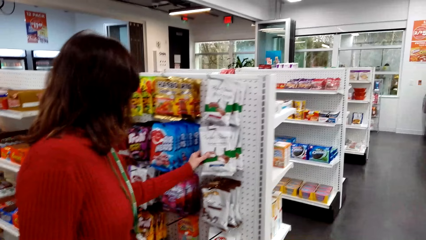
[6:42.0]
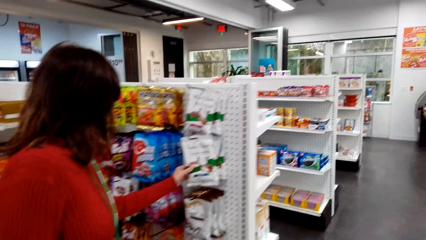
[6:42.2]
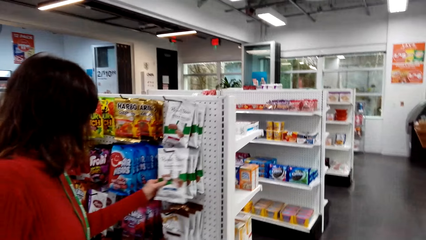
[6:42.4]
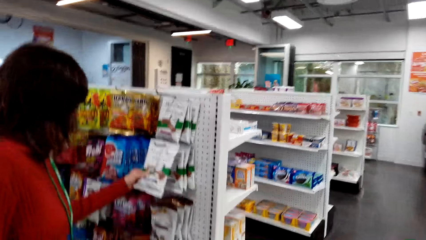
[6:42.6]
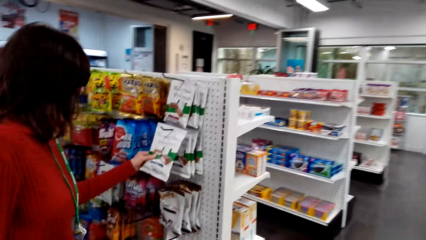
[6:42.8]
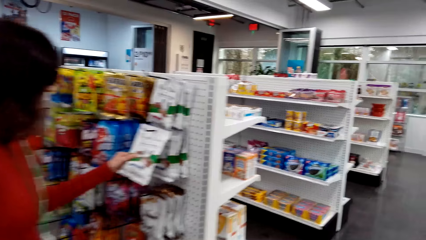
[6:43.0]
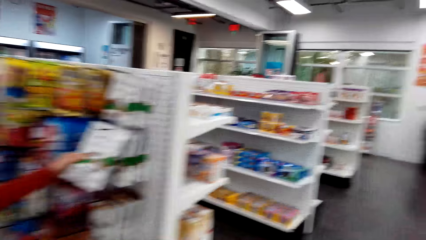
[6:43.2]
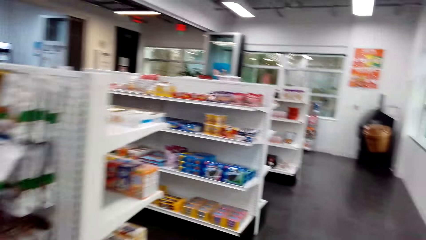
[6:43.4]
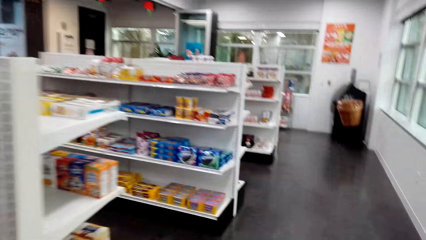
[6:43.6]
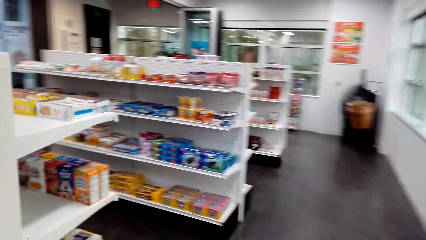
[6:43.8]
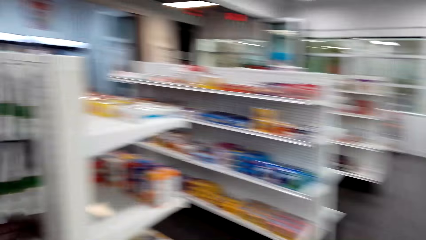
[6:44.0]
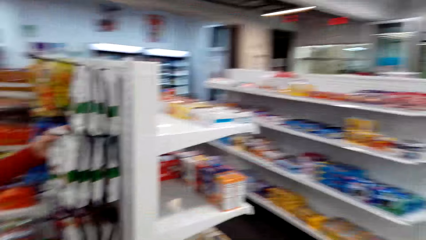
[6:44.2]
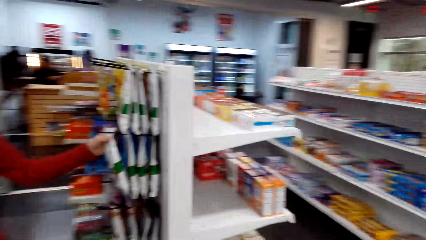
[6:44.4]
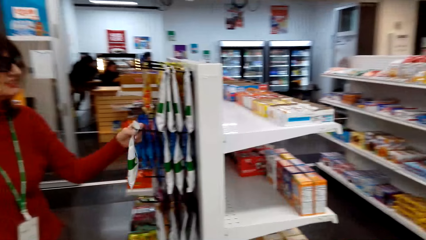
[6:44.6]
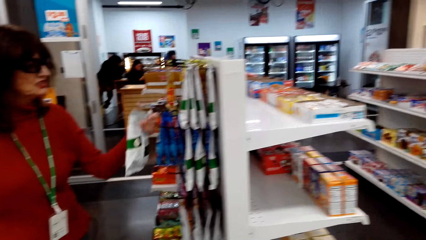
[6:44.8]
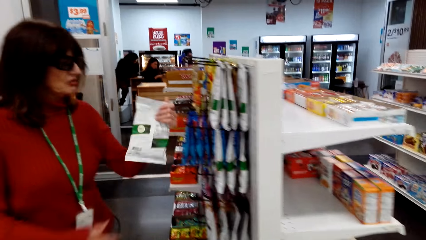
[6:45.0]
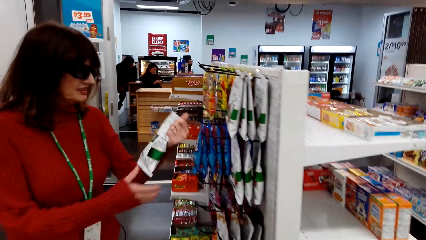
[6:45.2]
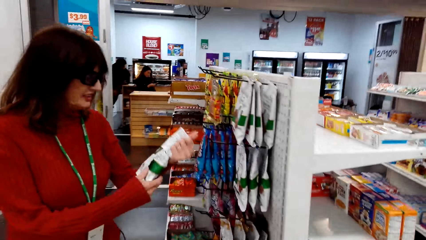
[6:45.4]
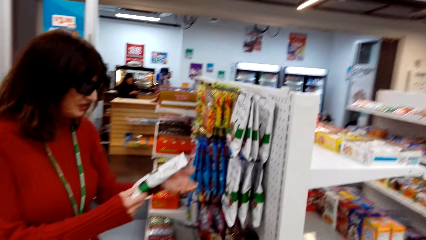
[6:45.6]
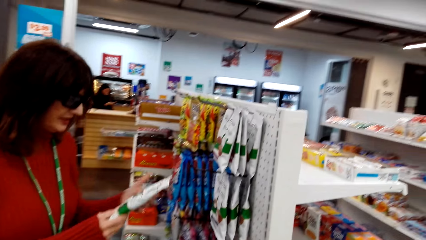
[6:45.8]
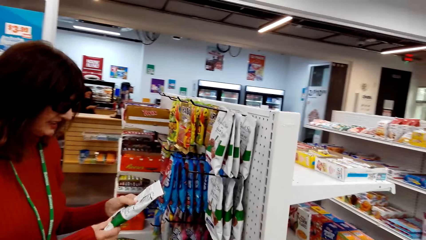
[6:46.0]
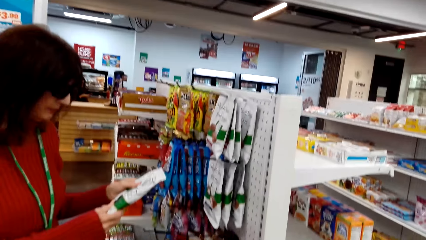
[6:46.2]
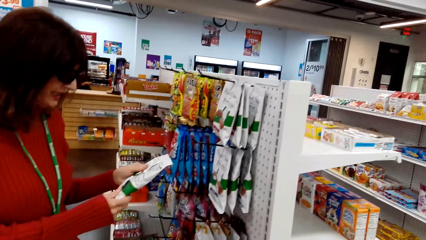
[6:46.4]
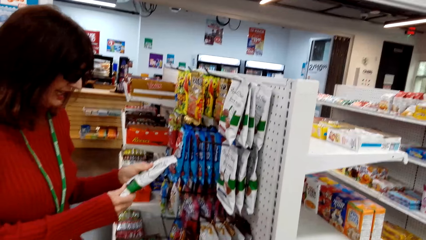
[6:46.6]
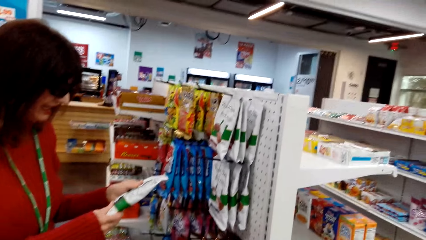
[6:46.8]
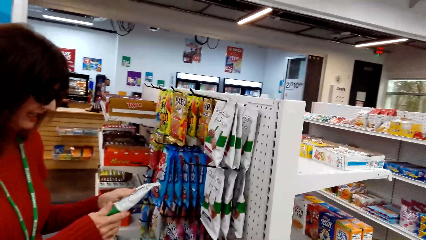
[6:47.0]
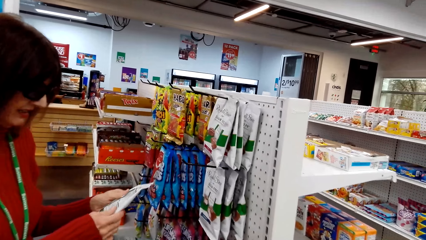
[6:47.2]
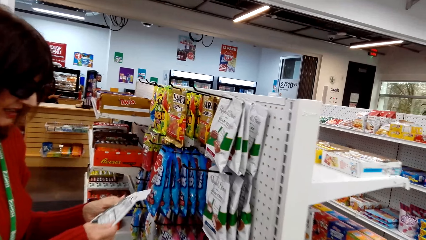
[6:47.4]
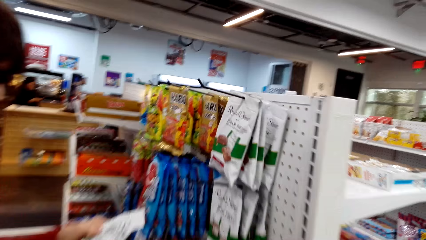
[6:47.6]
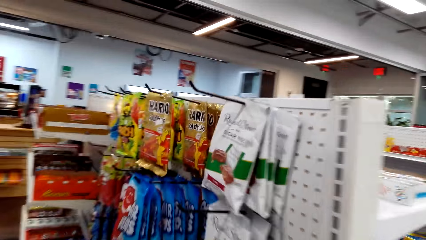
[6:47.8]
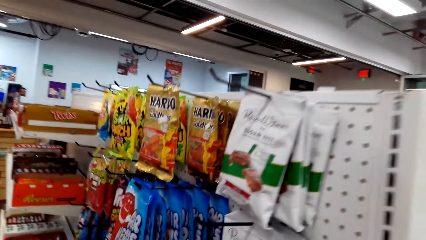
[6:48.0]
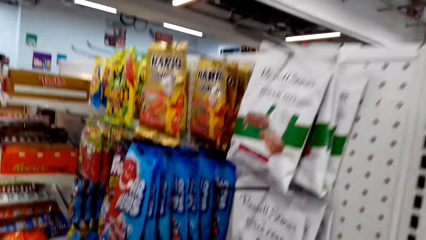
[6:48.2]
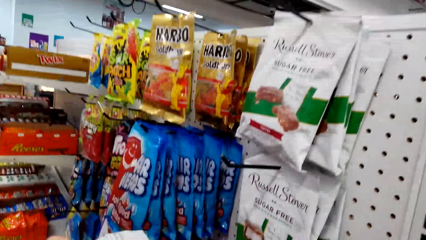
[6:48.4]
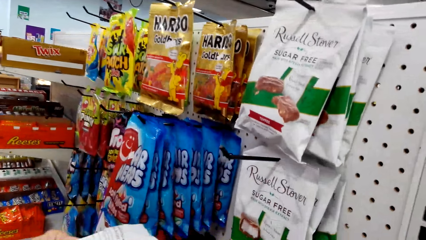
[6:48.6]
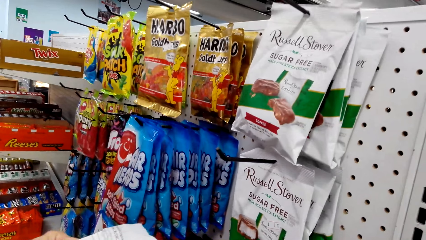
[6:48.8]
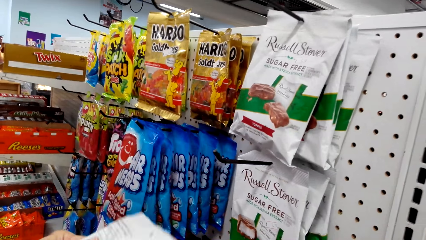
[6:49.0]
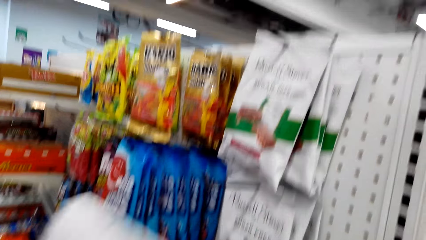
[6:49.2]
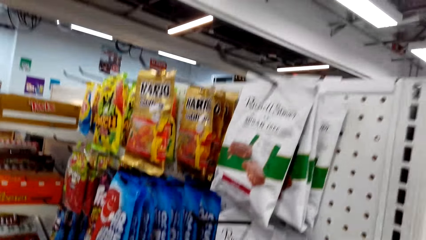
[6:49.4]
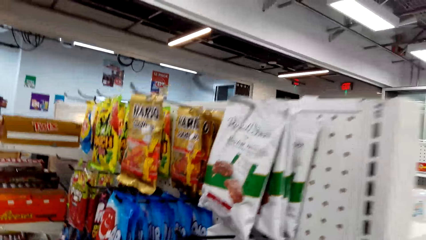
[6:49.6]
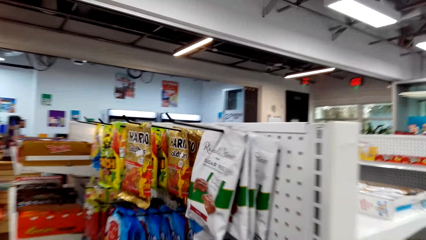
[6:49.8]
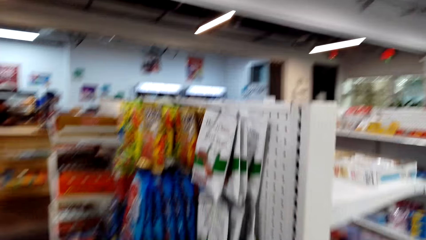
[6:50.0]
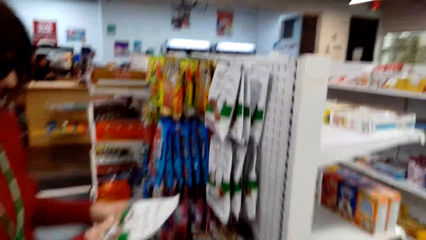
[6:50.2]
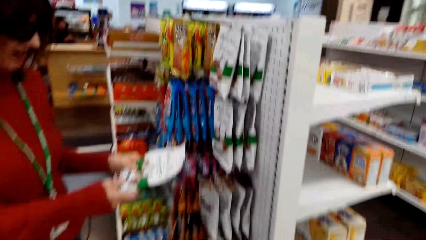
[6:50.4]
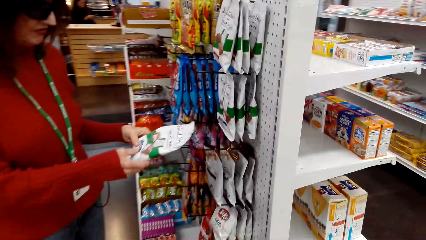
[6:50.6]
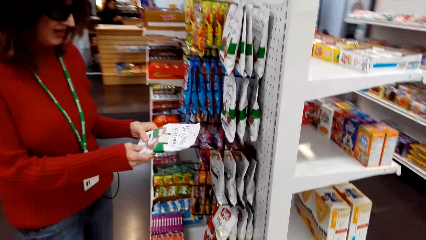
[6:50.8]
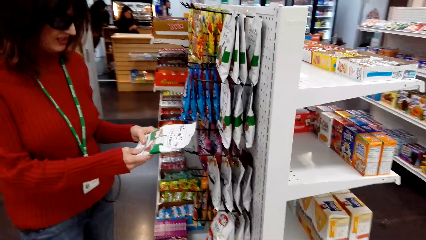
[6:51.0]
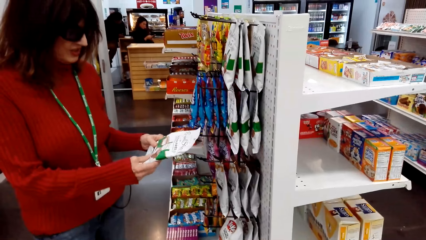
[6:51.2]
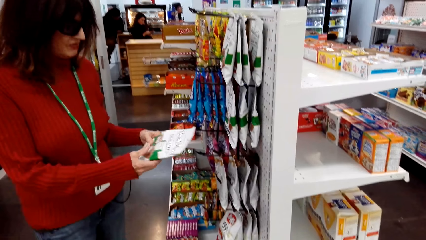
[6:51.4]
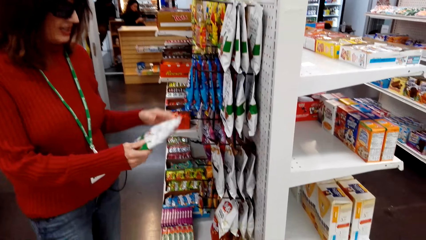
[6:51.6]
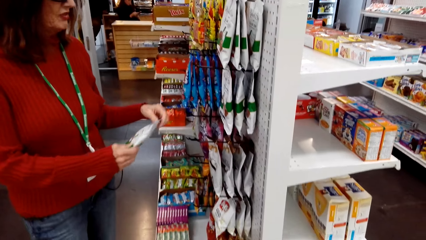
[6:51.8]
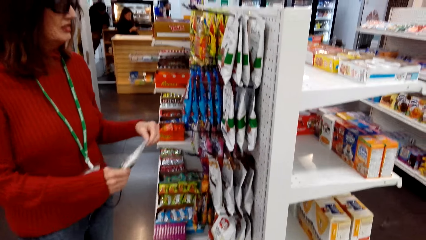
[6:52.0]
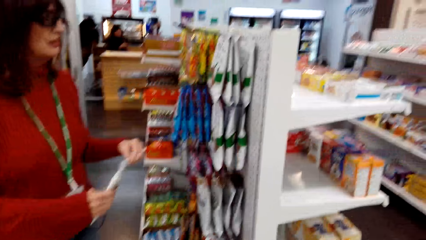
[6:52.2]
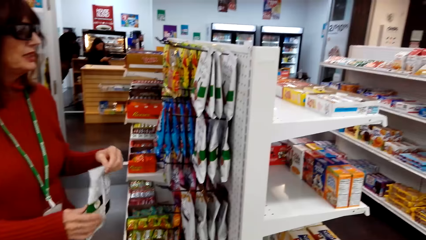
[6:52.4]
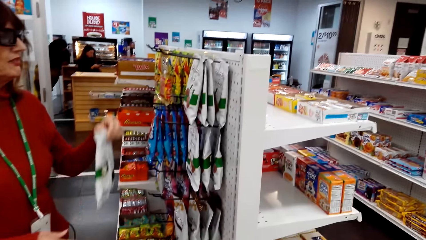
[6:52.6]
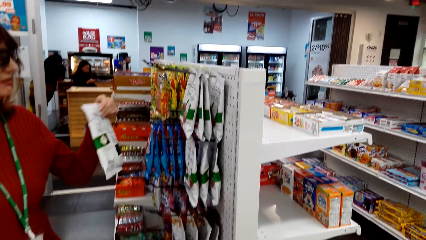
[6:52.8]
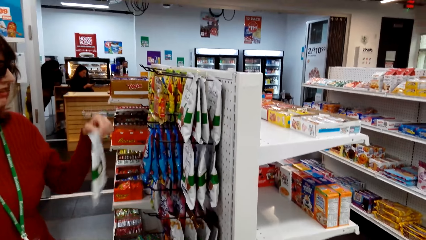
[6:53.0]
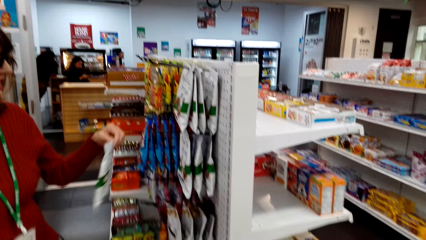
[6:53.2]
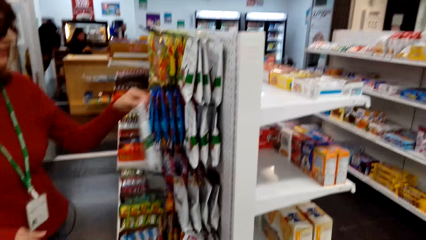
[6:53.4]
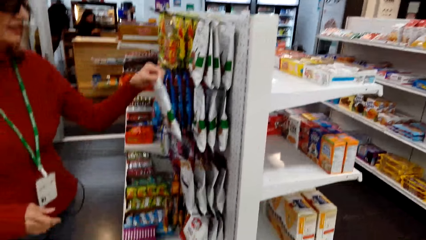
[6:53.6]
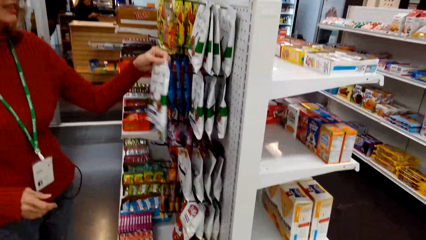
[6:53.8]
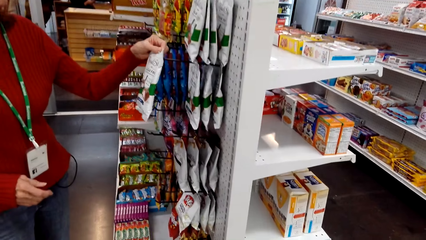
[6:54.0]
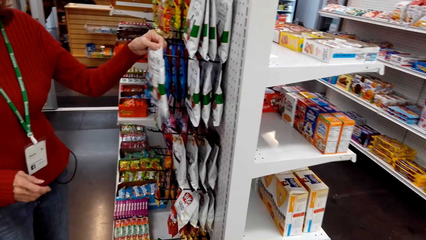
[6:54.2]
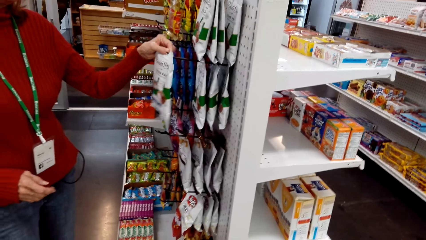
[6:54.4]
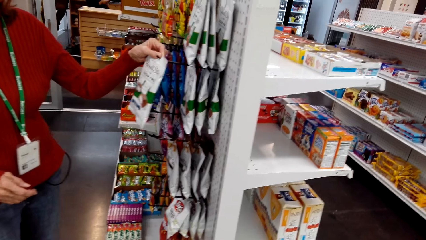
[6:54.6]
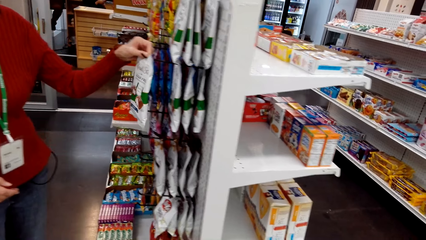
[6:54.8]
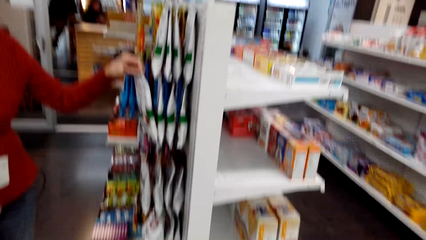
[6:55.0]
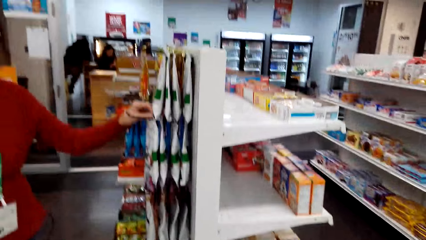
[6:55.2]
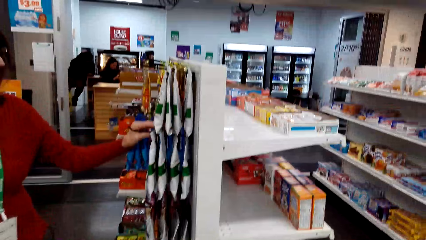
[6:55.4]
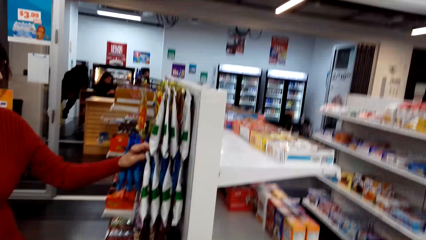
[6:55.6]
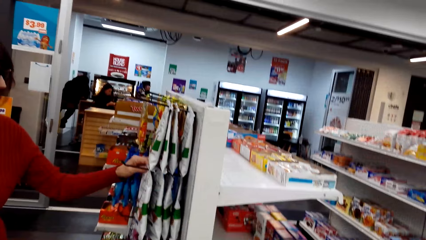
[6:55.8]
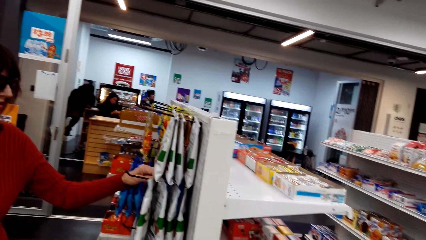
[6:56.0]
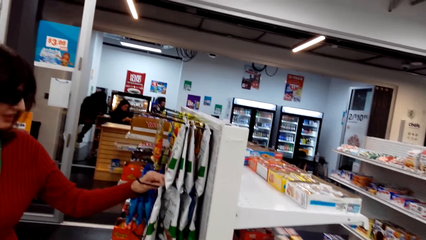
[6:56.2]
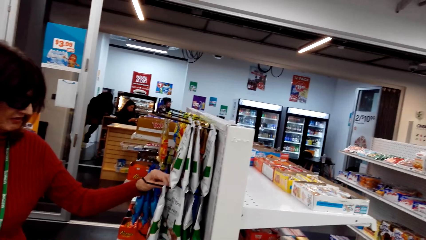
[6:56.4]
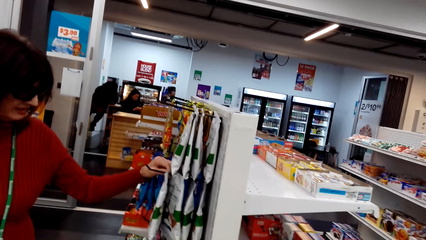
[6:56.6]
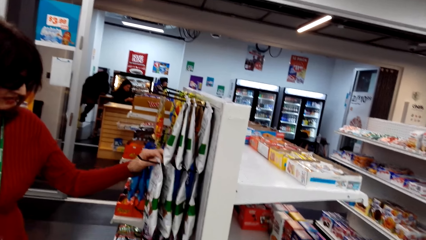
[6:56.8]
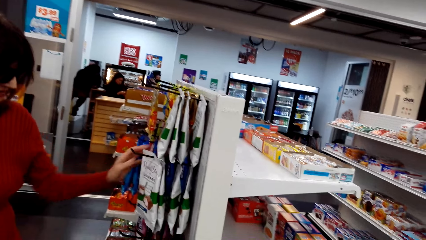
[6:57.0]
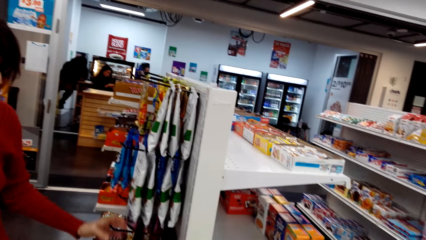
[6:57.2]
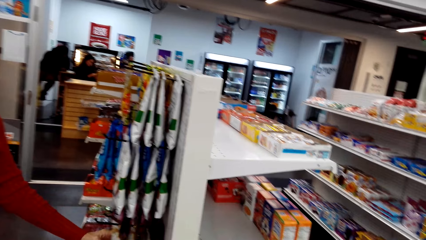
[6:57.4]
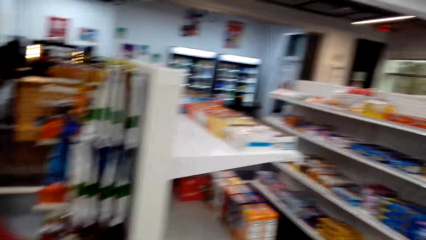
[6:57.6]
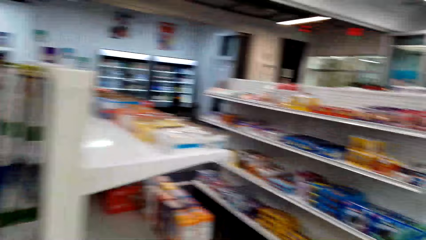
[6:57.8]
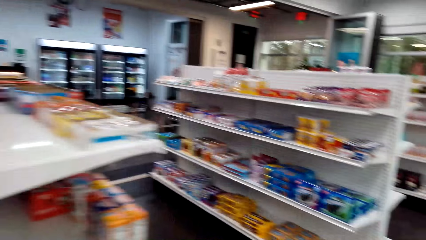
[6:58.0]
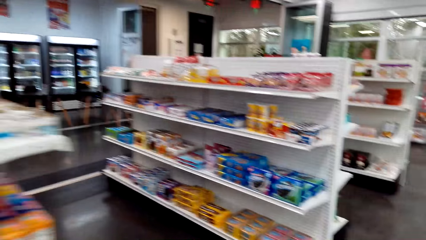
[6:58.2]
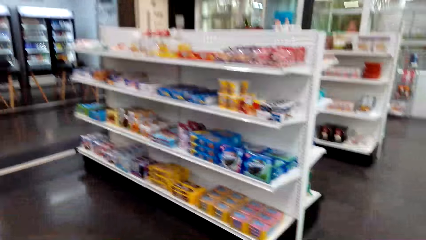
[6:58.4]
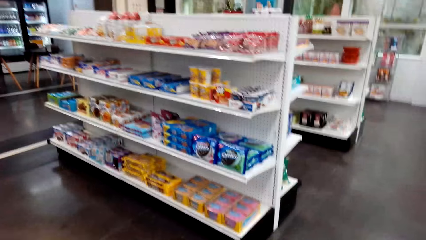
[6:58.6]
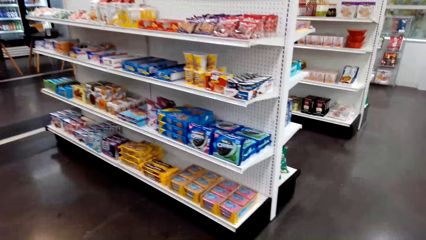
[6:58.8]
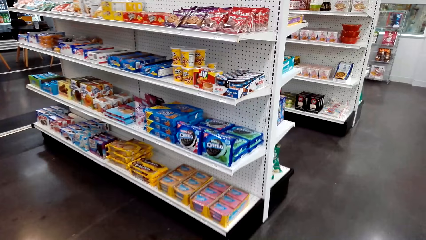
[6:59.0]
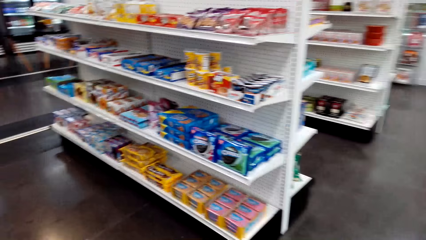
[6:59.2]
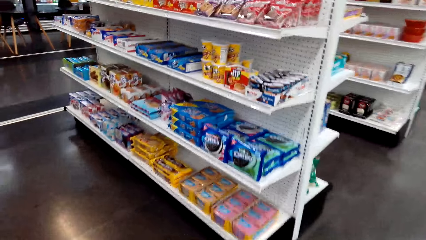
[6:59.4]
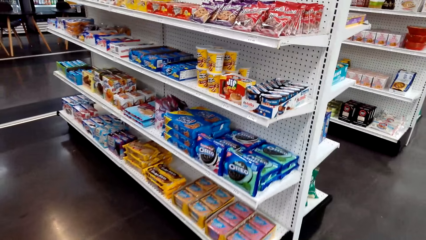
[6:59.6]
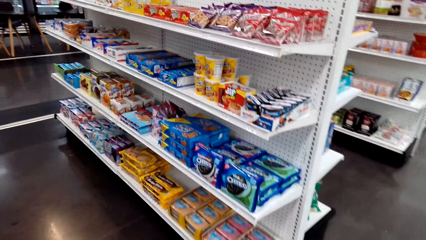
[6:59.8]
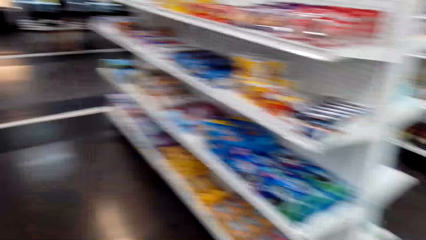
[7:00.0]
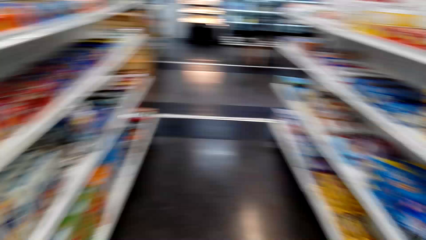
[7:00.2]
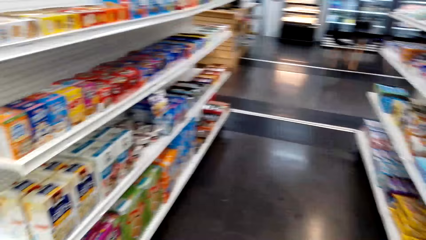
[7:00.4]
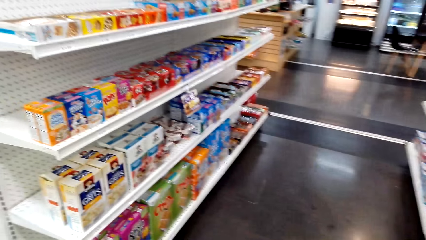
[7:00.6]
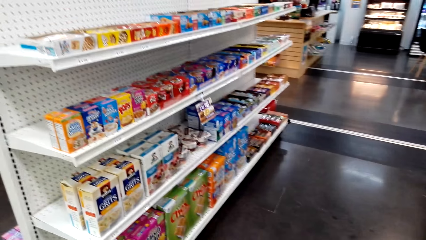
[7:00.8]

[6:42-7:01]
A woman picks up a Russell Stover from the hook. The woman hangs the Russell Stover in the hook on a shelf.
